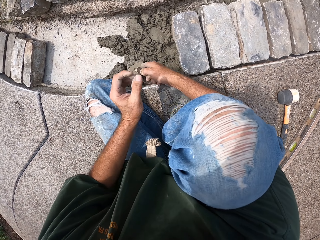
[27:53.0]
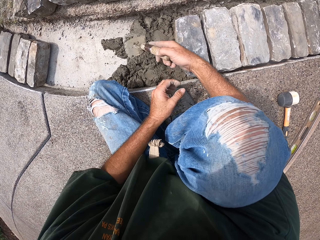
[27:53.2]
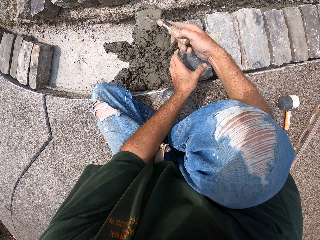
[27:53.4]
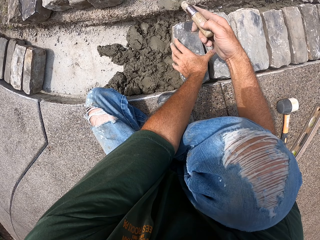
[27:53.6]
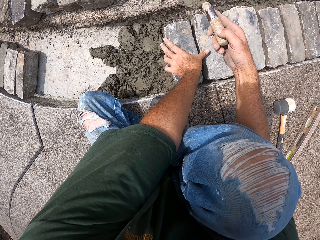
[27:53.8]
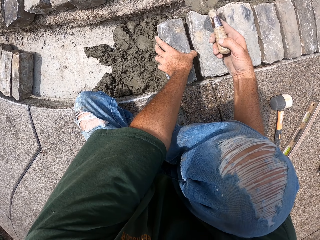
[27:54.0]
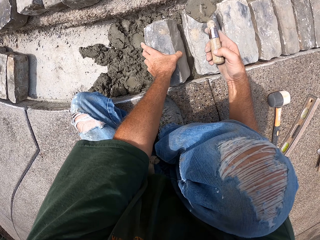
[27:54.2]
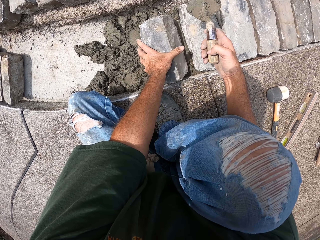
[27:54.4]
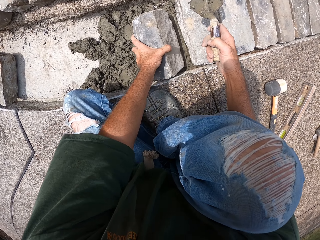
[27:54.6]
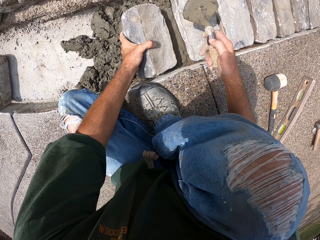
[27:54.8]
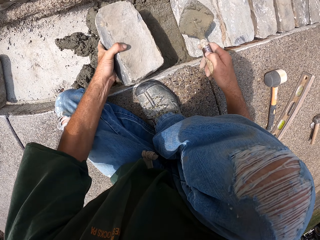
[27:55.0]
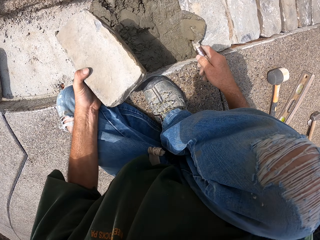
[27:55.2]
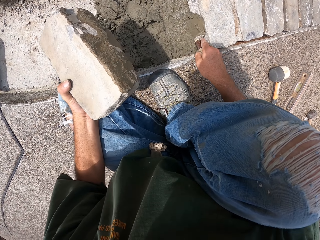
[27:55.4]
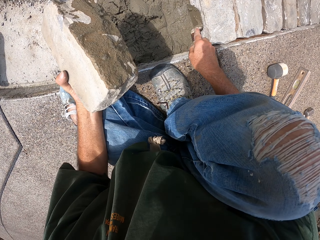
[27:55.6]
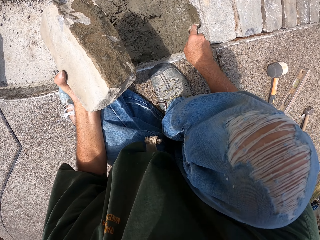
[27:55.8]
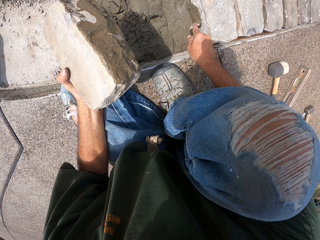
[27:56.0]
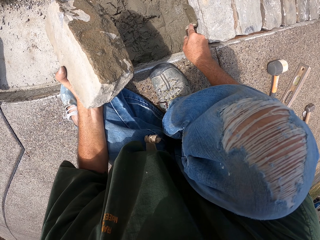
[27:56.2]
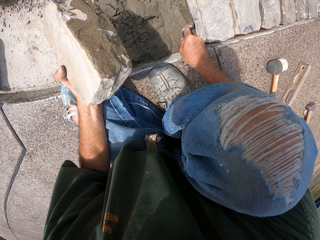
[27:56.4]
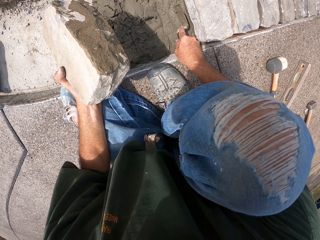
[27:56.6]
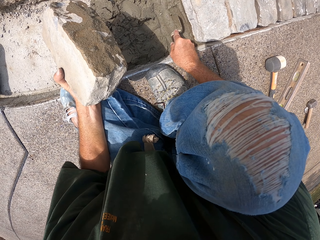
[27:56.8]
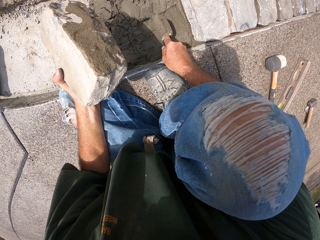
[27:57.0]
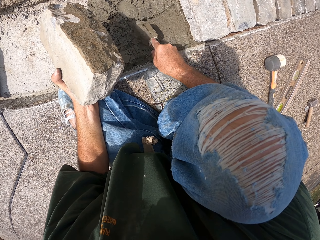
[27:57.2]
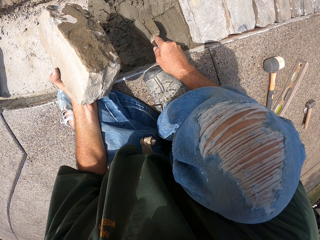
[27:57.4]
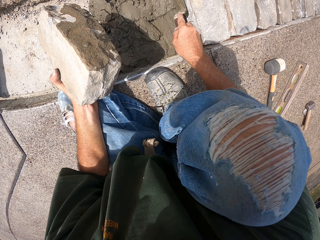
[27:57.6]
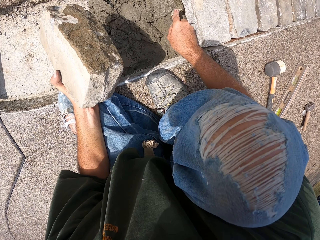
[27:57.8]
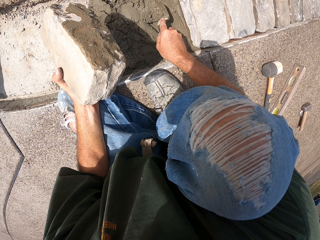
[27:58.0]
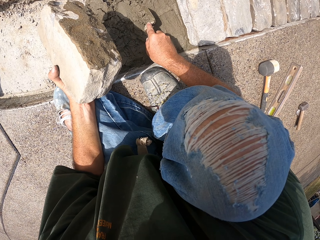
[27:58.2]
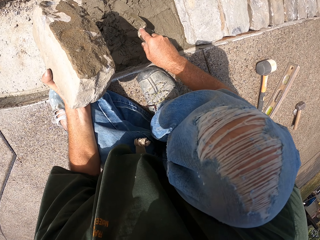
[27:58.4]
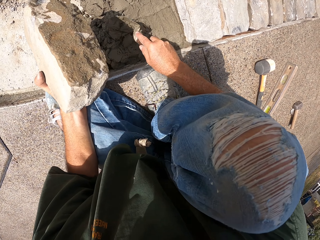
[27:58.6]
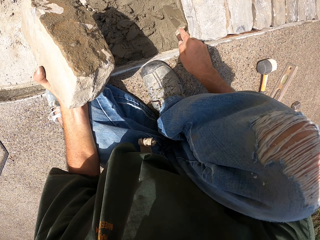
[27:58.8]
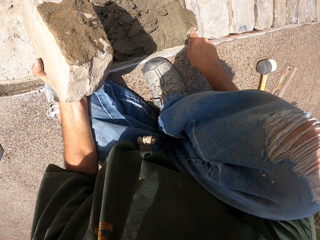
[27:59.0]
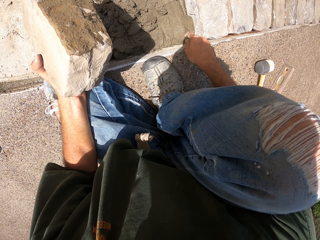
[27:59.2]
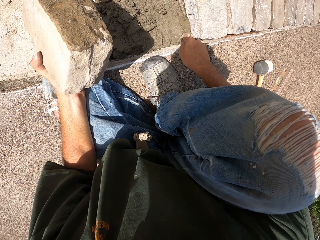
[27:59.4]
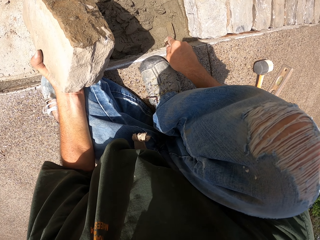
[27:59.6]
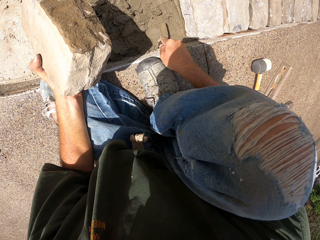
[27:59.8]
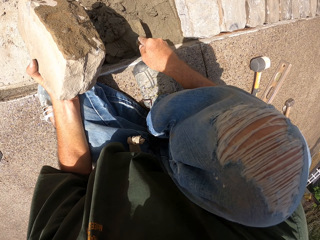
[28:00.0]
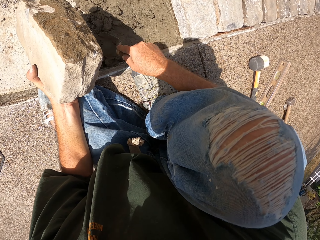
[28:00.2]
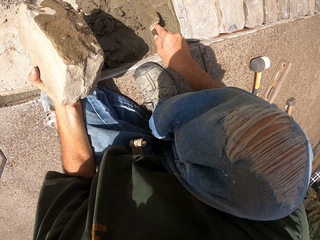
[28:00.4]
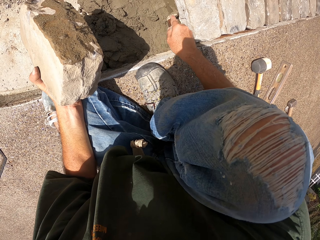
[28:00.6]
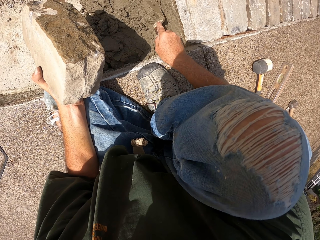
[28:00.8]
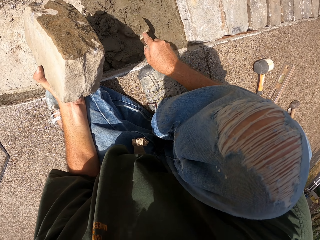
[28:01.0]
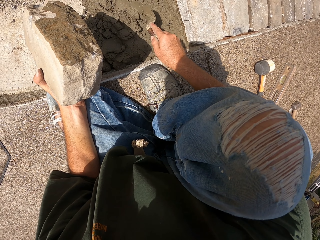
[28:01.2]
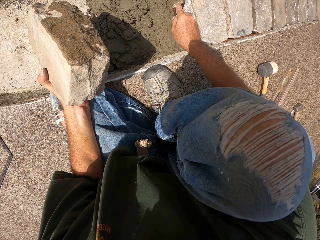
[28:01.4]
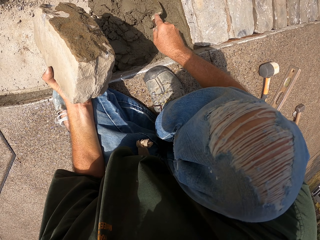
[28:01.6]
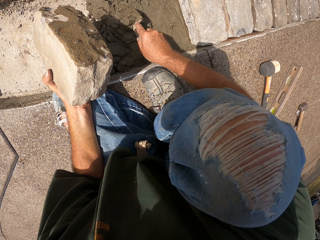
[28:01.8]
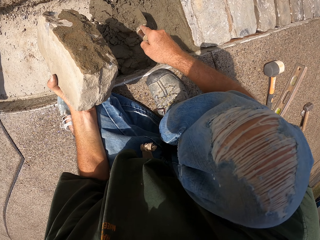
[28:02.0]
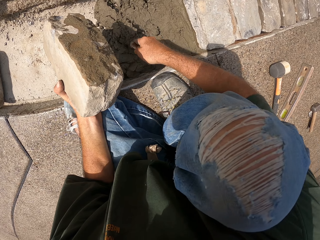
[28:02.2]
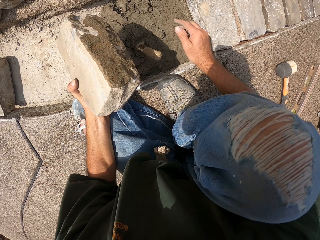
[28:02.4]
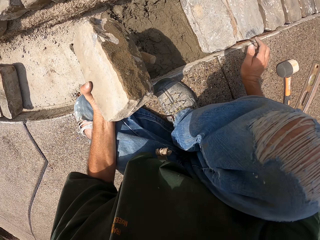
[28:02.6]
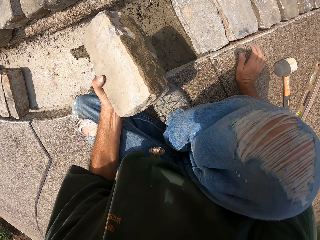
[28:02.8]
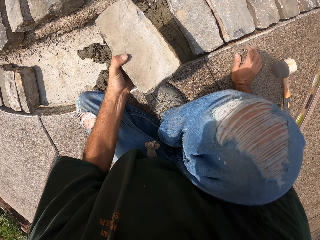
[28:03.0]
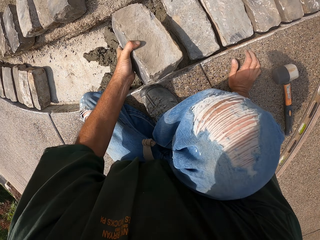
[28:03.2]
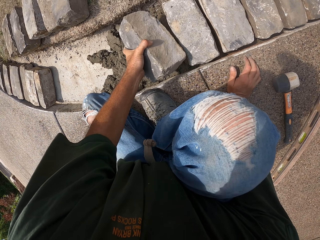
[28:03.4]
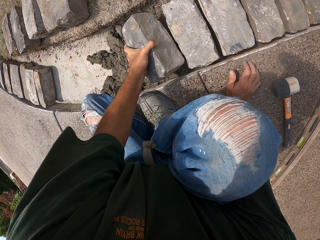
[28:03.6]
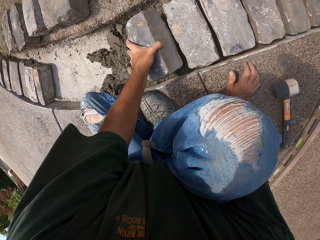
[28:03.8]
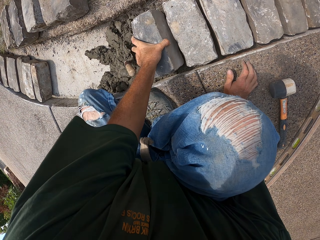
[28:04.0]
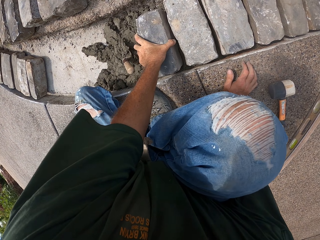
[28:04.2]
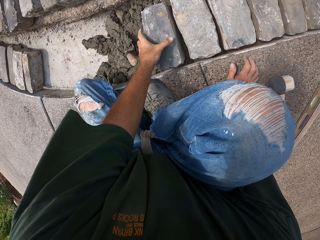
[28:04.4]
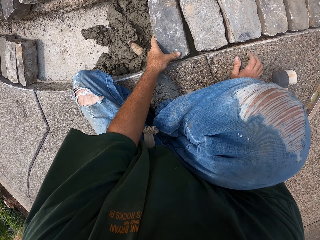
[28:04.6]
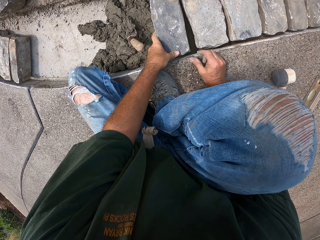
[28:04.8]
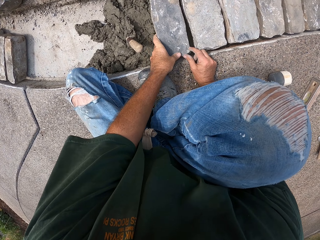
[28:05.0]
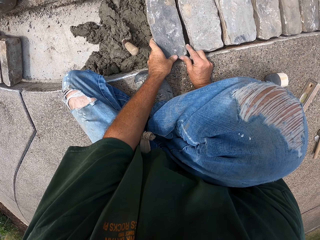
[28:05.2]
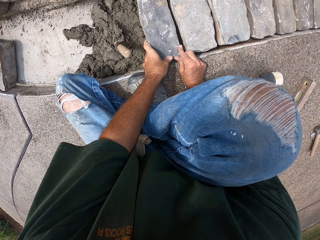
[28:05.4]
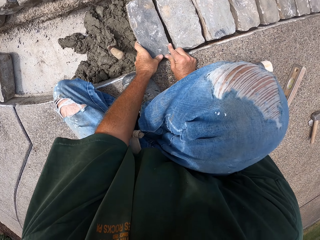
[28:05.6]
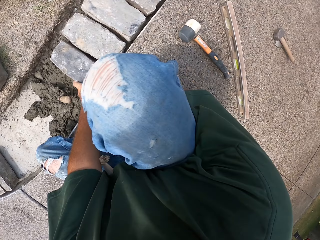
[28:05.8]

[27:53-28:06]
The camera wearer takes the trowel. They hold the brick. They remove the stone from the furrow. They spread sand with the trowel. They put the stone in the furrow.

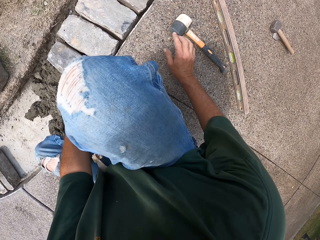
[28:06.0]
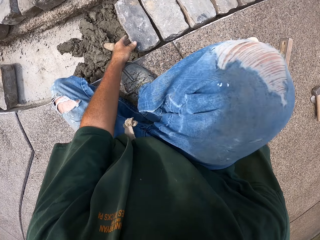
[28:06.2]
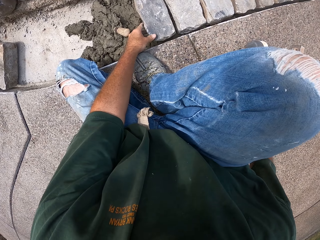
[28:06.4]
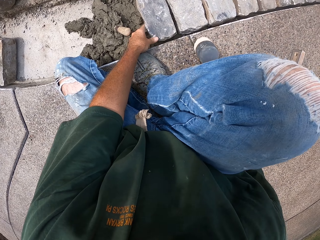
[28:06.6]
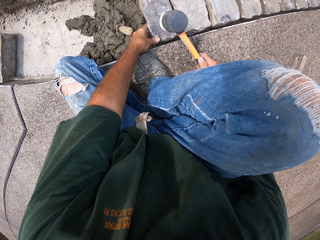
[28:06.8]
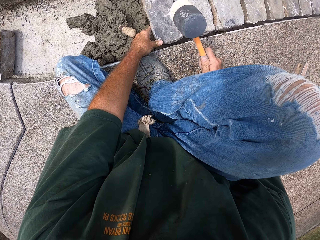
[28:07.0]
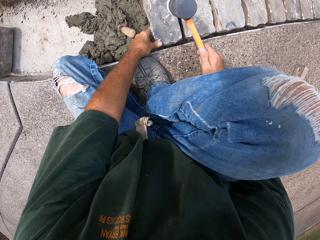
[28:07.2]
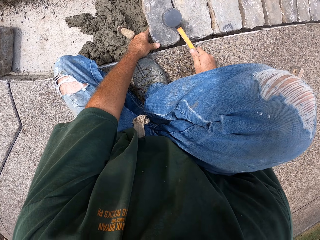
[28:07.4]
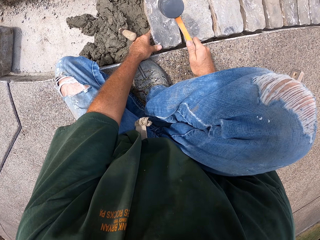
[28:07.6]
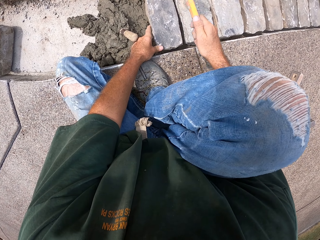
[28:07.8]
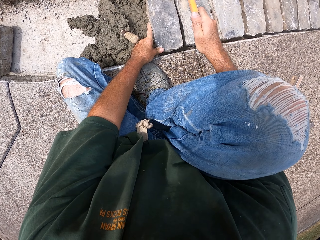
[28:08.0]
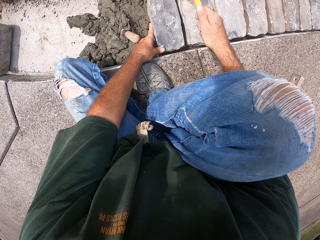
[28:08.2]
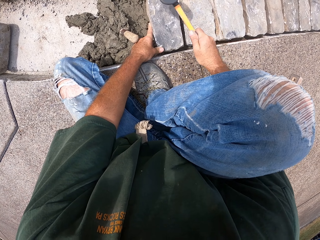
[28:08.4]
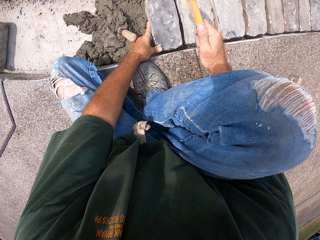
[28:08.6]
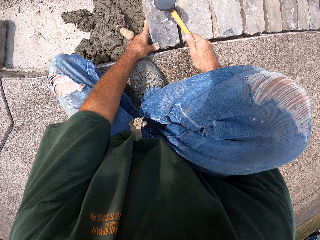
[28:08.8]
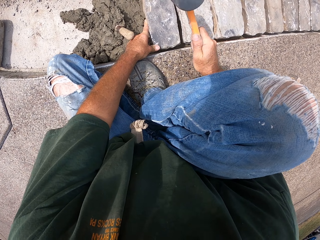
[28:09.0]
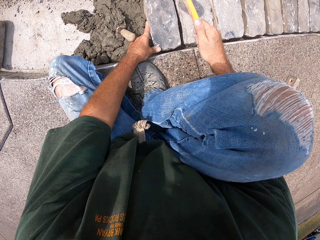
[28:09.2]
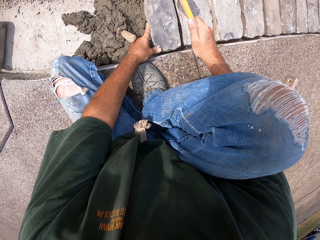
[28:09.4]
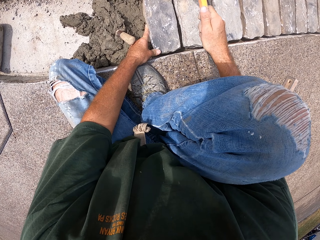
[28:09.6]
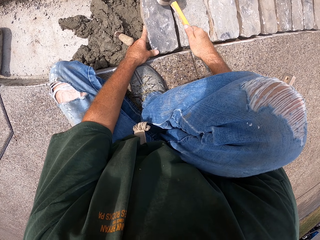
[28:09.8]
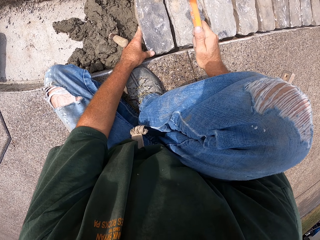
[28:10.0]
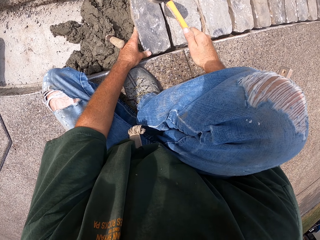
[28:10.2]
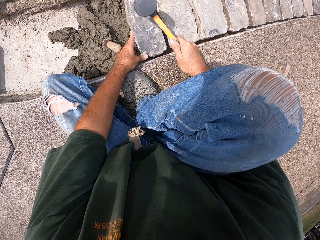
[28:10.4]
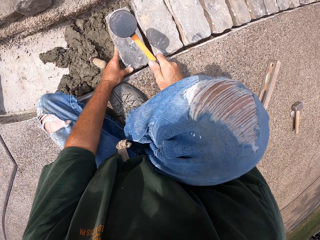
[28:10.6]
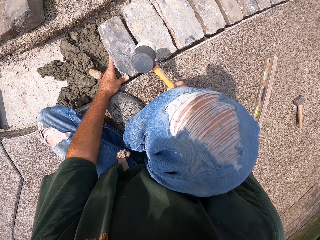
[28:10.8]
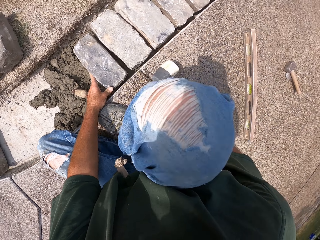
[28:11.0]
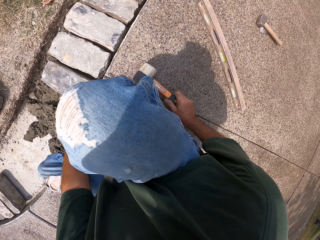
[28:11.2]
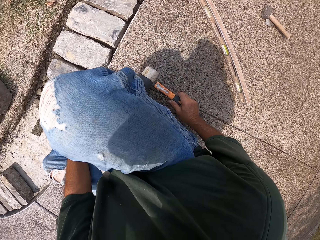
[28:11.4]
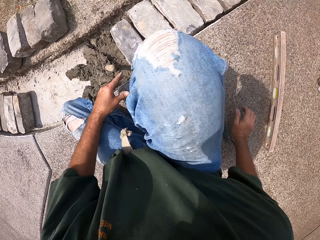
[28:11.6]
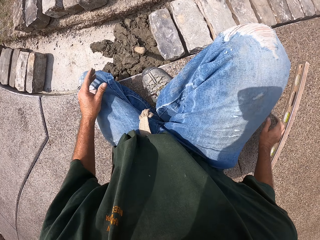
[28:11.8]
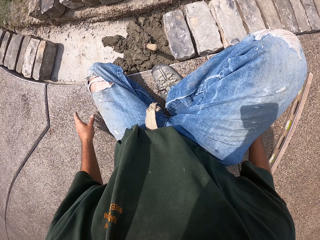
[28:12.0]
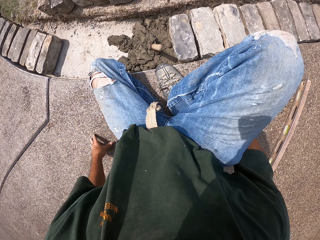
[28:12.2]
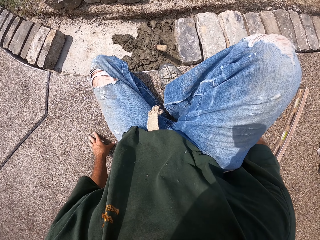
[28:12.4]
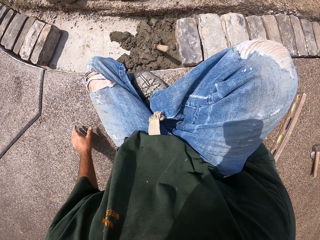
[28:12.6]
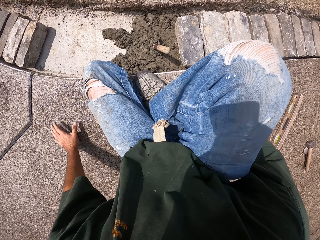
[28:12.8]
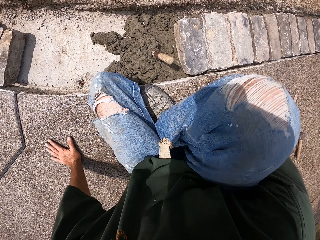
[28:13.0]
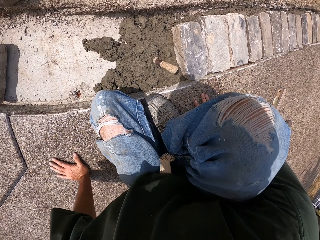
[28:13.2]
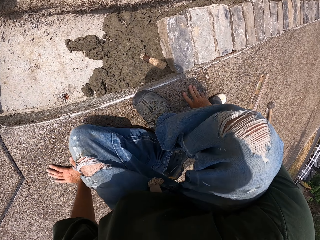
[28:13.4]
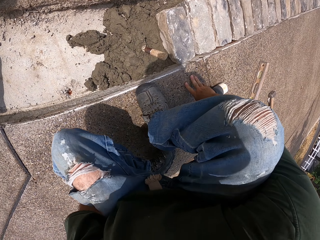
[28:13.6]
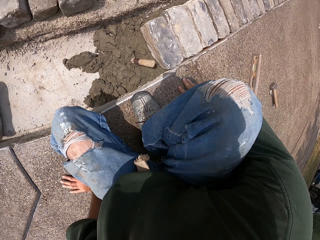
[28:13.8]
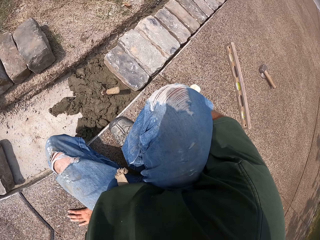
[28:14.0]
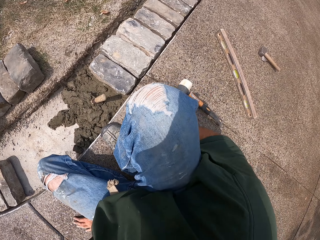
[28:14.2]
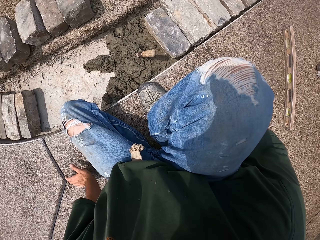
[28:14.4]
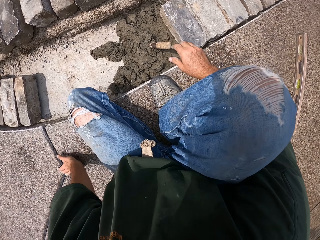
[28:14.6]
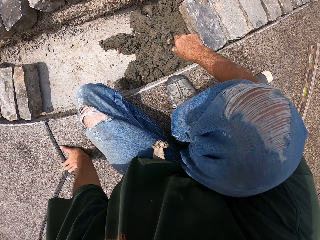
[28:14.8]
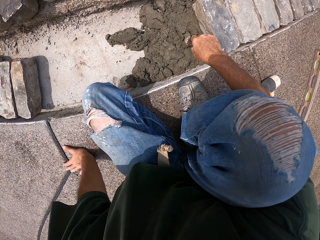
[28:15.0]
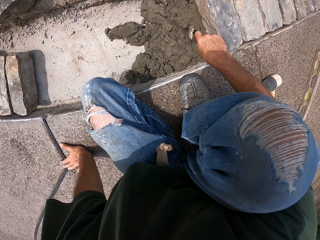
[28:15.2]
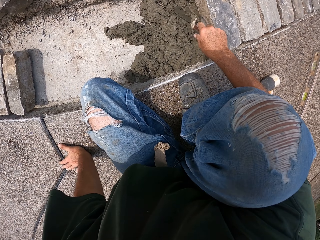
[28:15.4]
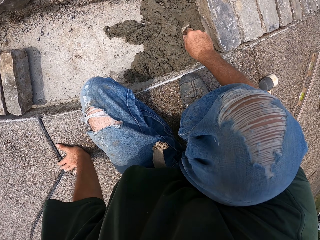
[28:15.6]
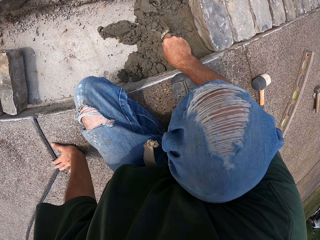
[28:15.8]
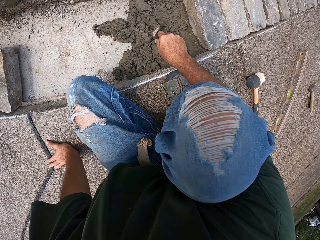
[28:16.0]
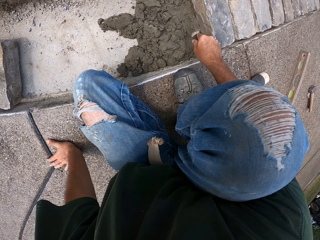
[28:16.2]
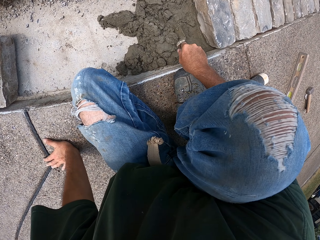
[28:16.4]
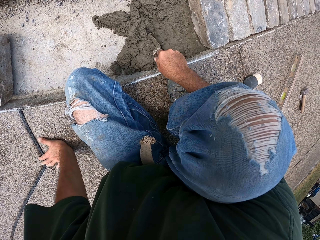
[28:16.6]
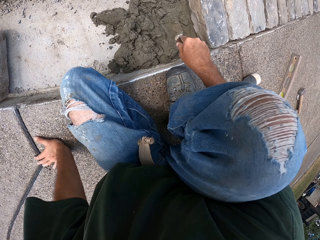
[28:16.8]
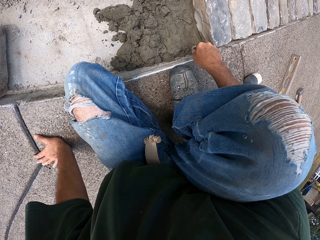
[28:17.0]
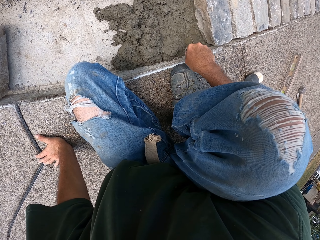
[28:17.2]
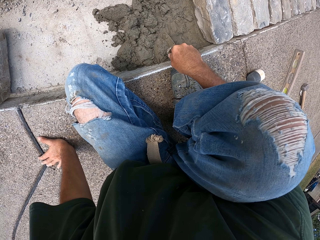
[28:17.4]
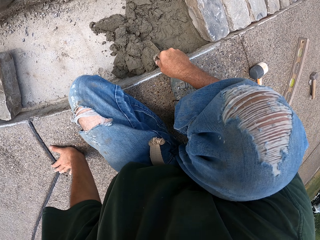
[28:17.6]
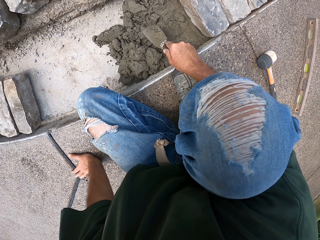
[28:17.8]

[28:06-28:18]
The camera wearer takes a mallet or hammer. They hit the stone with the mallet. They drop the hammer. They hold the masonry trowel. They spread sand with the trowel.
